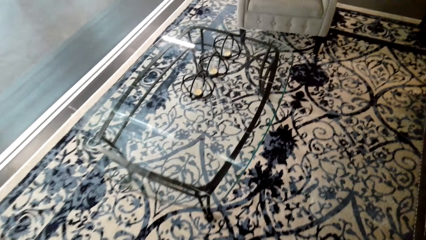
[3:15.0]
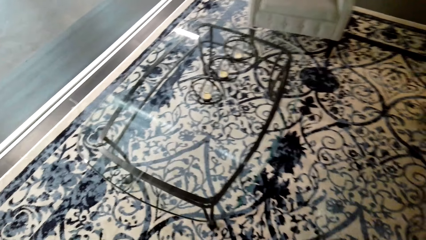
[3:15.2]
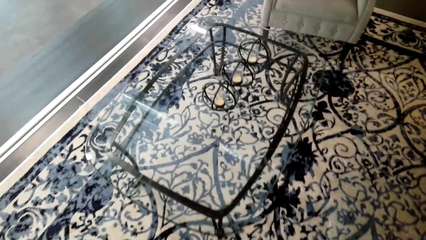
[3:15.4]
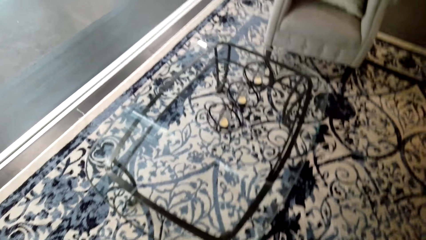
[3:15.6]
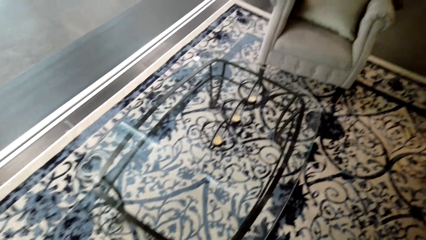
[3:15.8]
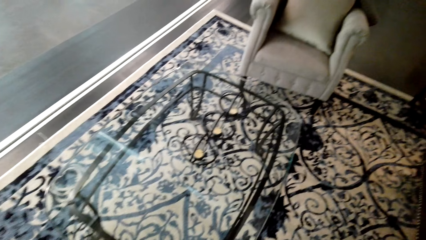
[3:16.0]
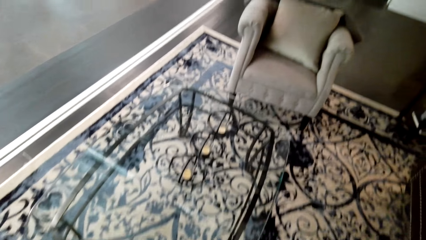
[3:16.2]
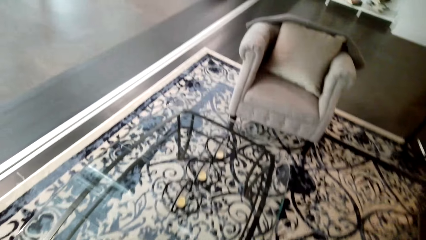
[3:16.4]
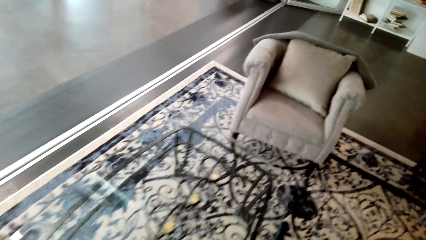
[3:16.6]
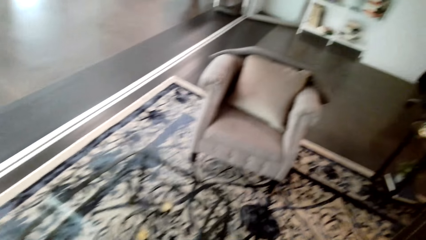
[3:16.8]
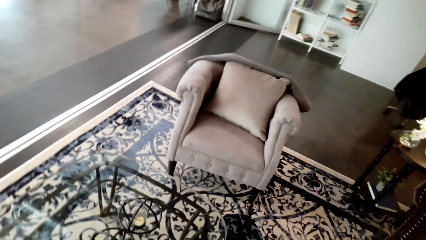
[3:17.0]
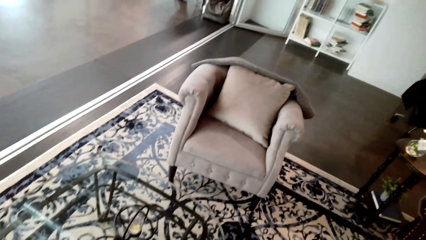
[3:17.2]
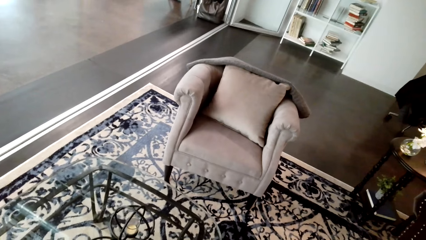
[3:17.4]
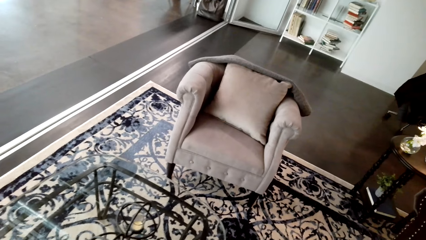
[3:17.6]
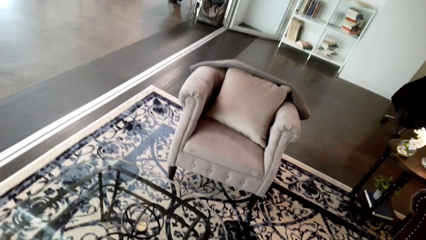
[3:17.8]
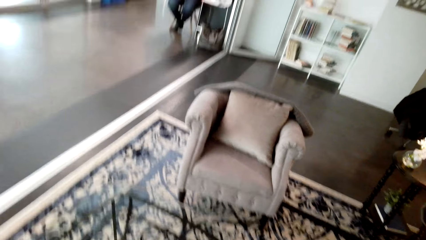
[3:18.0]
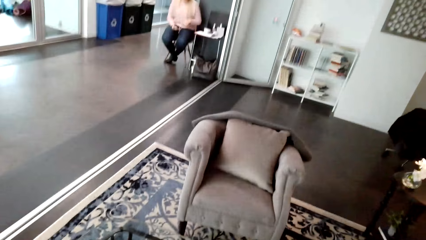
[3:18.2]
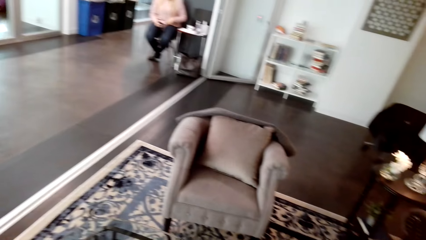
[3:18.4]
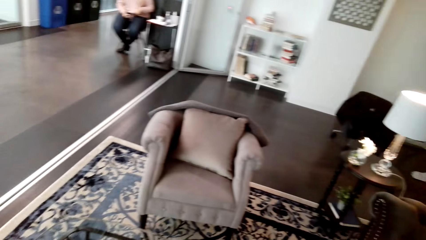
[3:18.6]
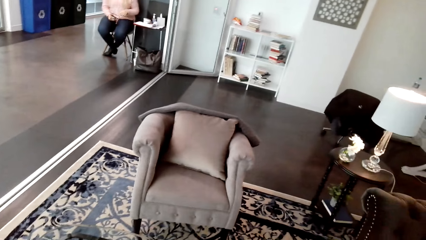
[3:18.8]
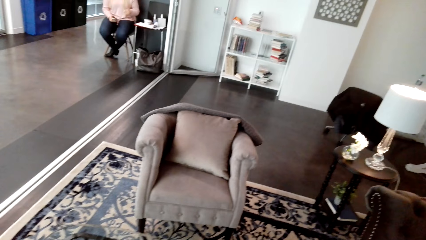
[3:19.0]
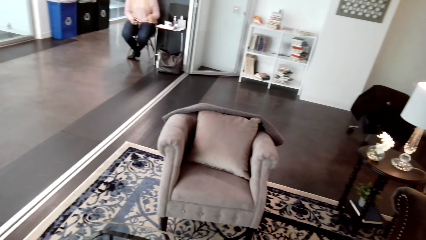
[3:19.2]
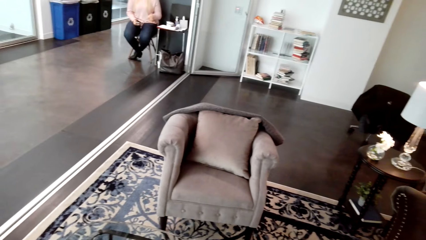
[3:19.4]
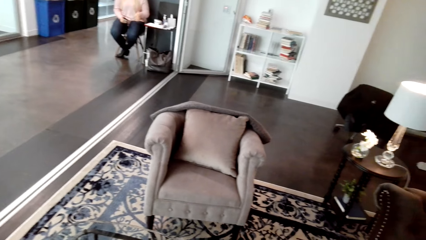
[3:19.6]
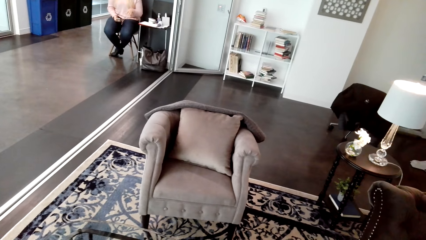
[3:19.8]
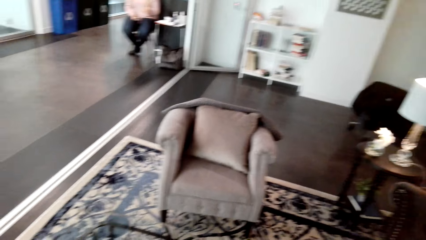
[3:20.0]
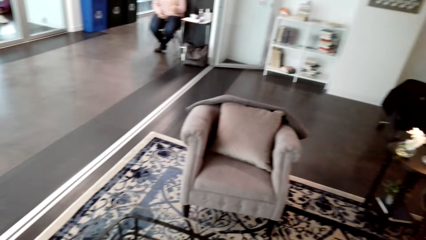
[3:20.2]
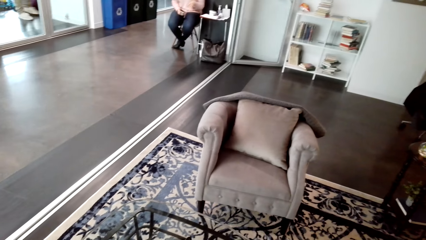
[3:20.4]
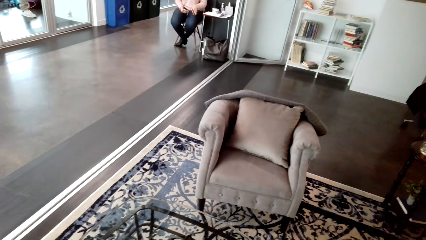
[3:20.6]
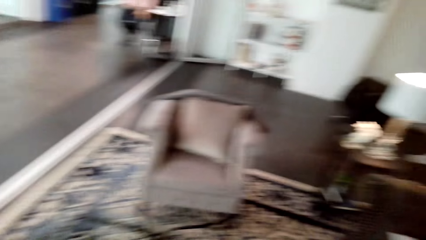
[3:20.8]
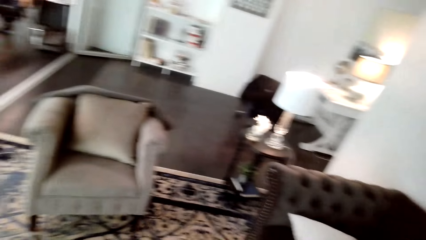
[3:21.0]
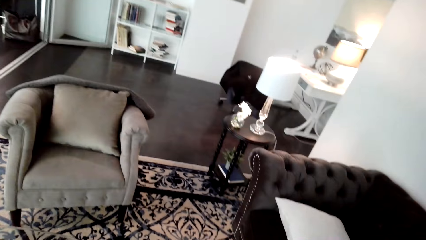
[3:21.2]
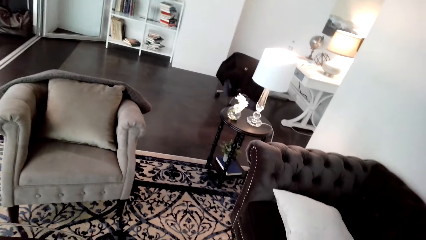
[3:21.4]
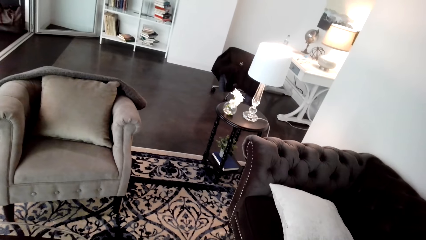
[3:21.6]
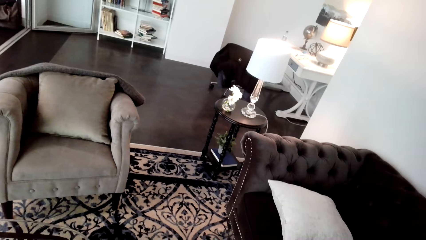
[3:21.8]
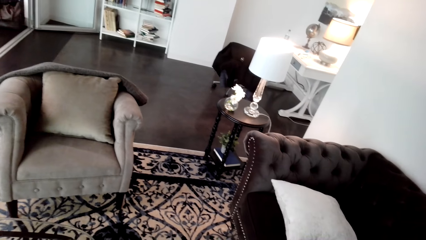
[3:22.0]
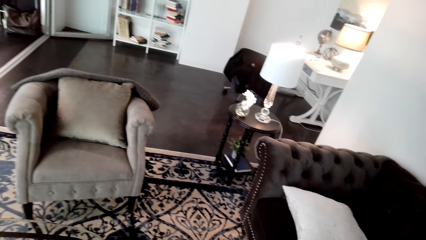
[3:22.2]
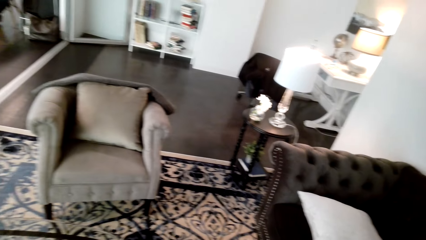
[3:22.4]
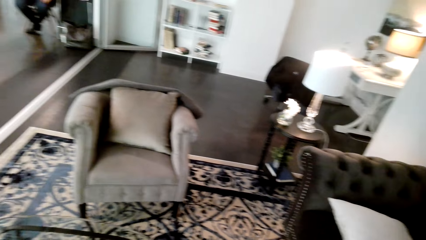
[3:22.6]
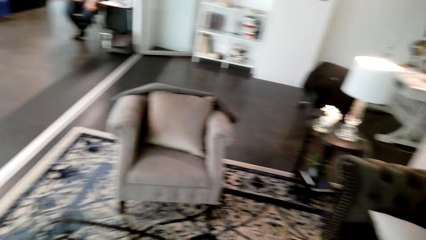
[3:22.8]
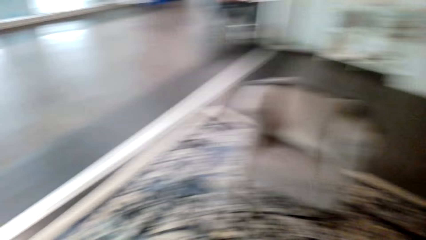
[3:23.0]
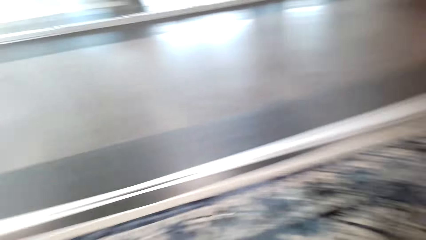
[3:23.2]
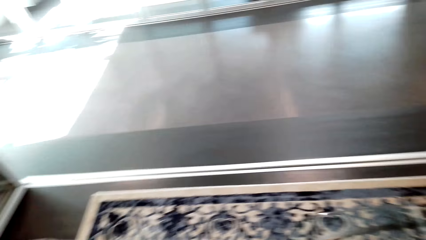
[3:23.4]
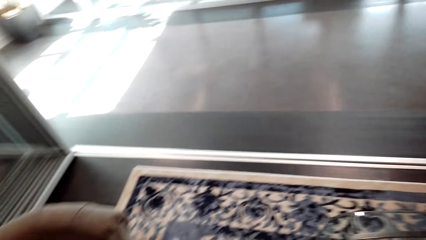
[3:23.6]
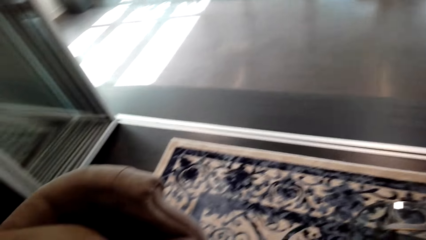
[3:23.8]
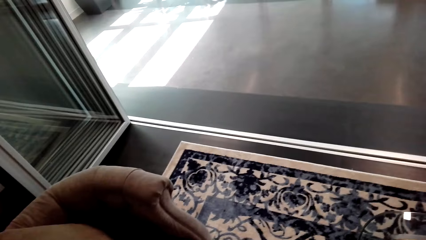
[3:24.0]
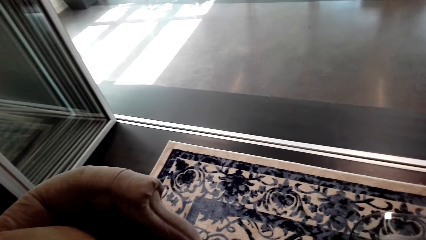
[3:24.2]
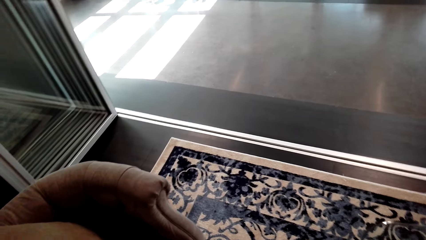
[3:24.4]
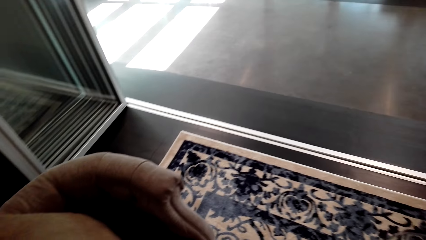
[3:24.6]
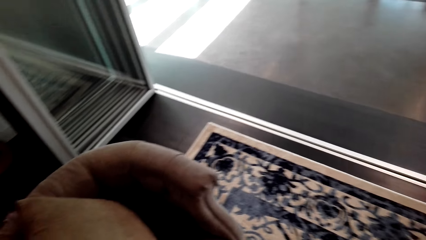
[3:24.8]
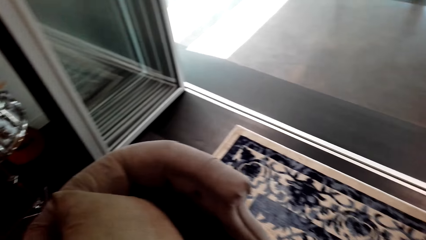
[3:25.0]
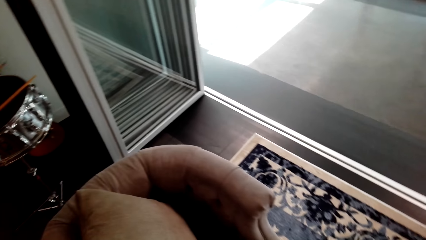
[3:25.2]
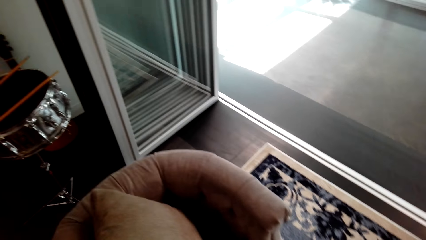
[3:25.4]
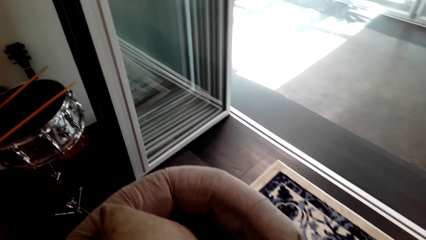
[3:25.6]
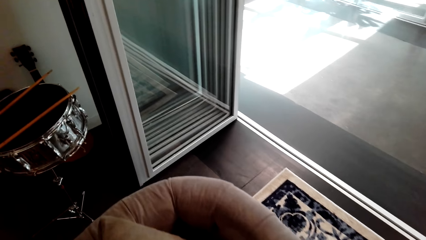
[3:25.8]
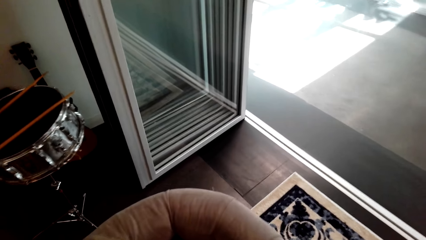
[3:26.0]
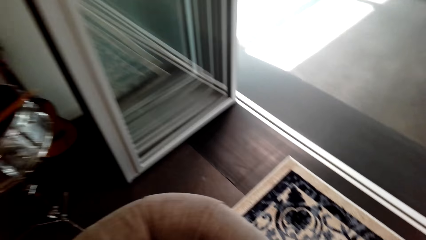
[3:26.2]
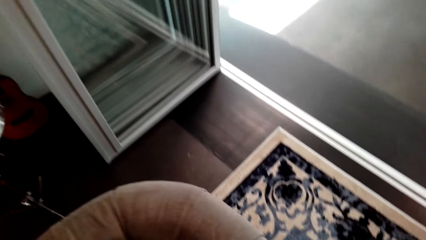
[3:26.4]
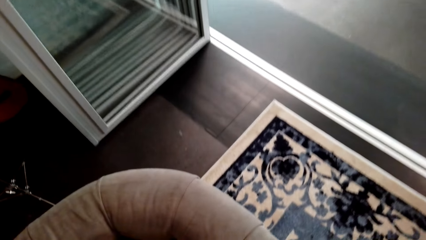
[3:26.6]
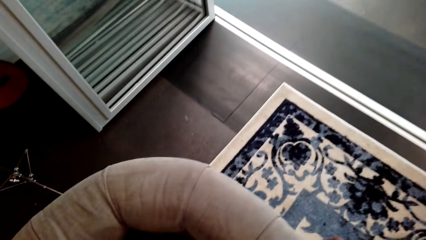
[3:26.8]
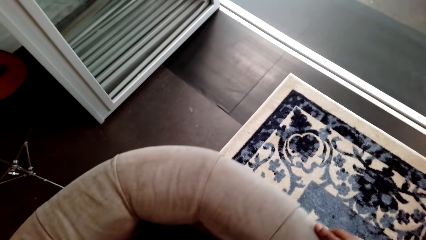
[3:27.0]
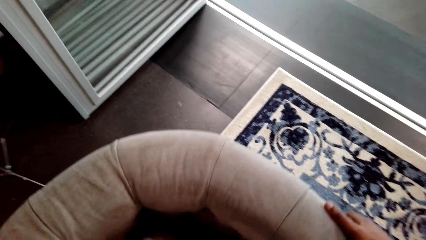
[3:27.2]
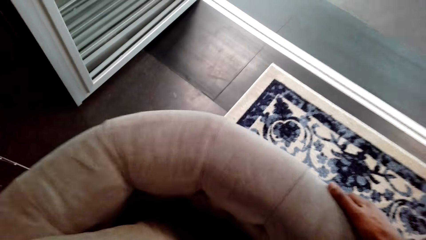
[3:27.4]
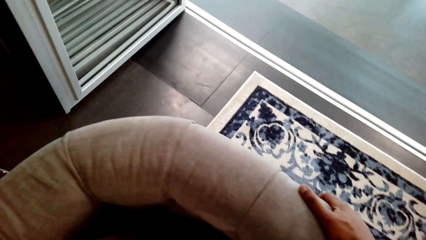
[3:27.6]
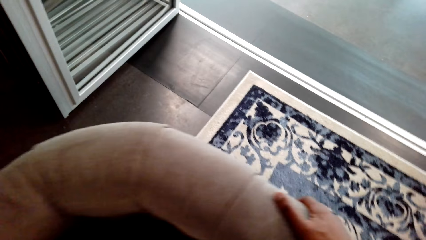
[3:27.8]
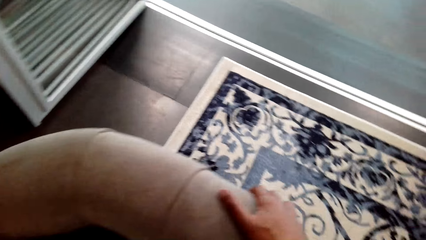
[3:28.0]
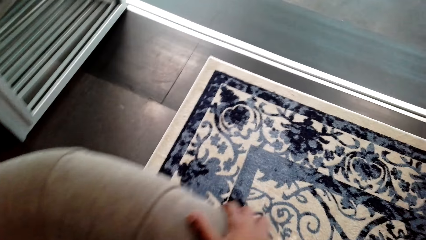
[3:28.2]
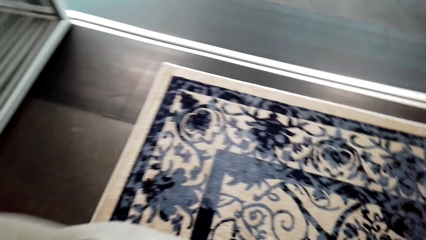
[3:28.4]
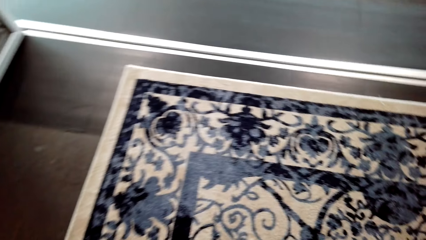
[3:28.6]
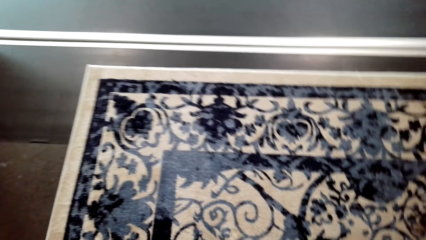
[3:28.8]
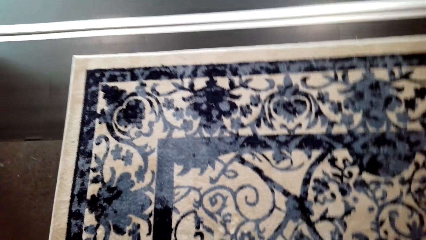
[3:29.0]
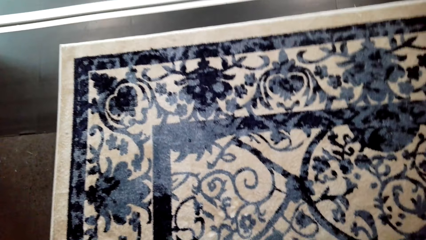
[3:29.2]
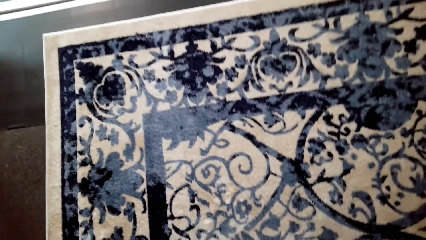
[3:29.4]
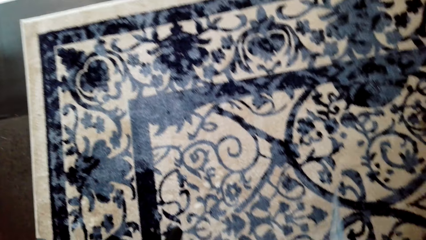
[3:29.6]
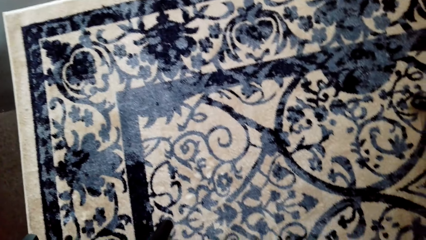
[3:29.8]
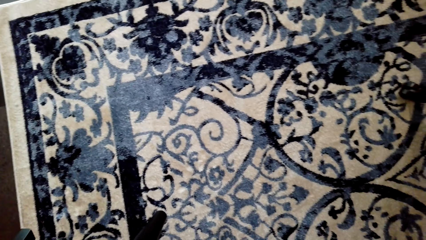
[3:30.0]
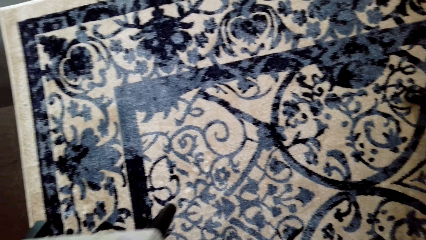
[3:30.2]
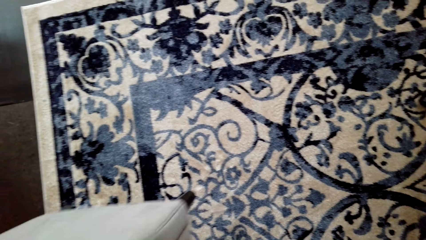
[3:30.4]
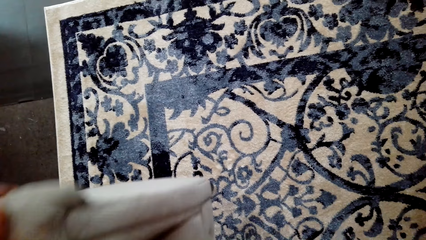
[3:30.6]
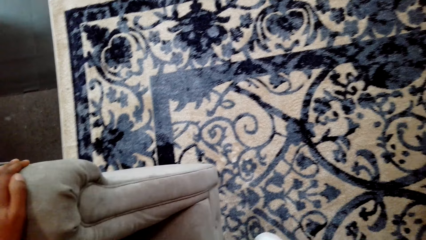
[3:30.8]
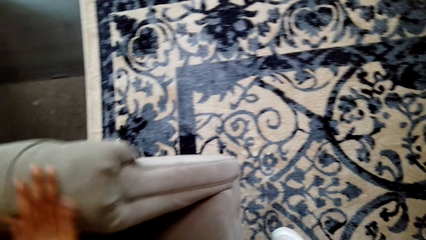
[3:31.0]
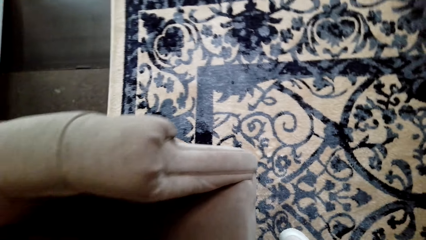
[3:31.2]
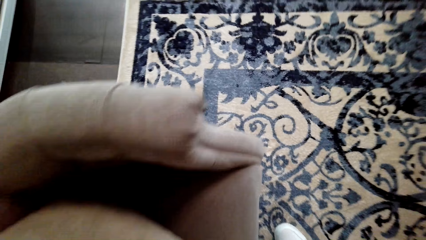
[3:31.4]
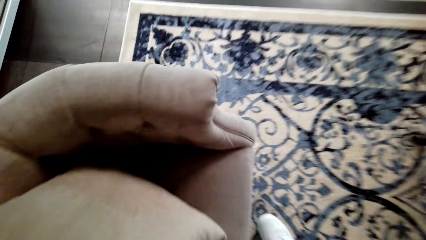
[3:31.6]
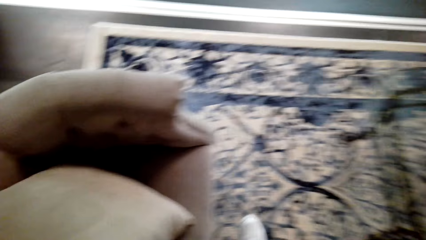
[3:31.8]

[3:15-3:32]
The camera wearer looks around. They touch the couch. They hold the sofa.
